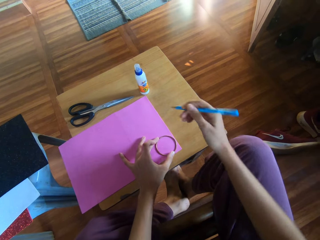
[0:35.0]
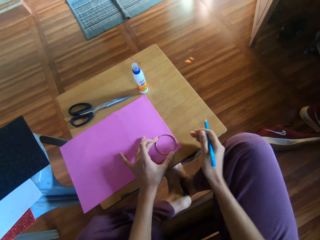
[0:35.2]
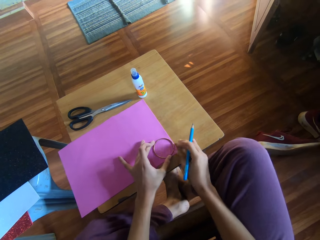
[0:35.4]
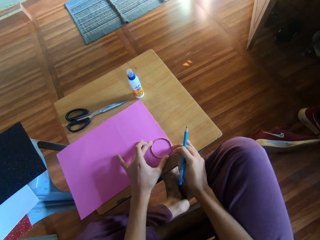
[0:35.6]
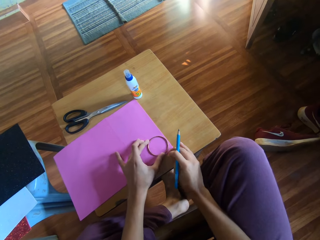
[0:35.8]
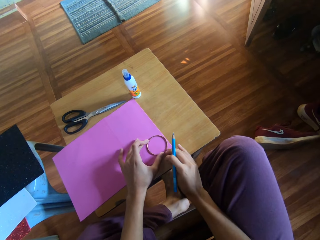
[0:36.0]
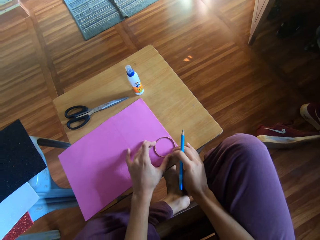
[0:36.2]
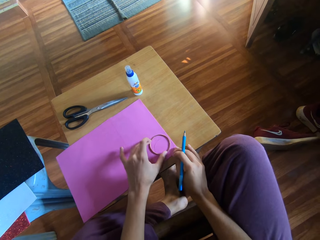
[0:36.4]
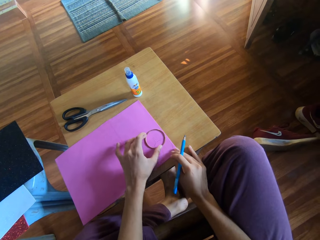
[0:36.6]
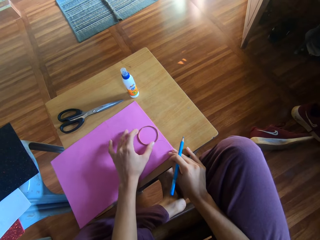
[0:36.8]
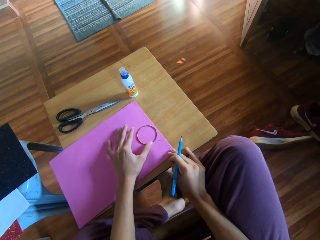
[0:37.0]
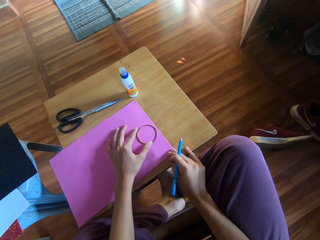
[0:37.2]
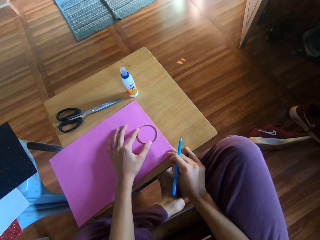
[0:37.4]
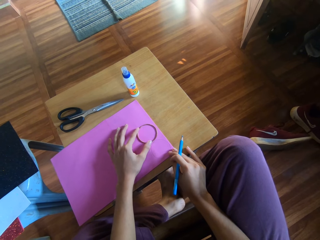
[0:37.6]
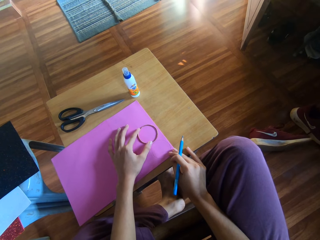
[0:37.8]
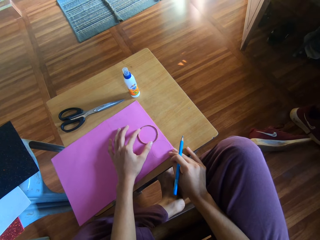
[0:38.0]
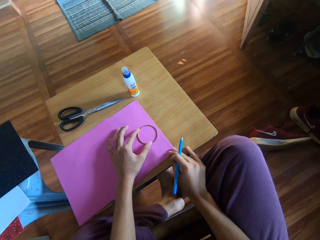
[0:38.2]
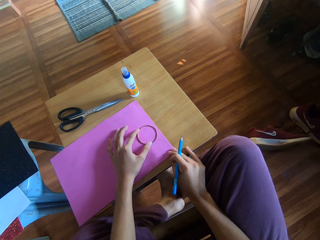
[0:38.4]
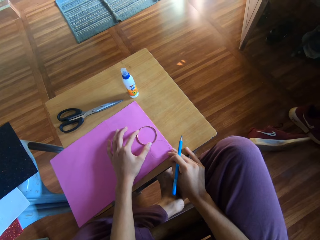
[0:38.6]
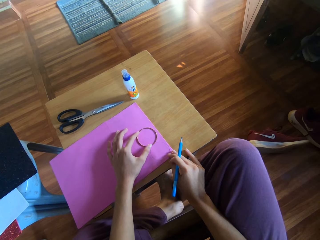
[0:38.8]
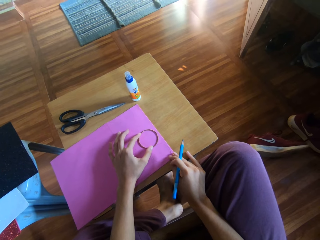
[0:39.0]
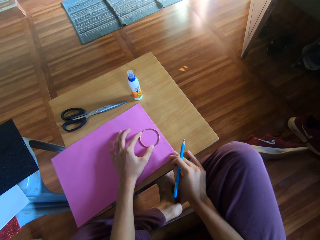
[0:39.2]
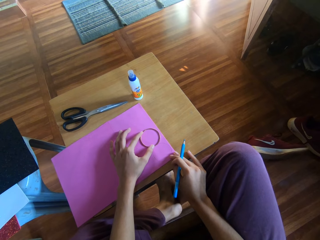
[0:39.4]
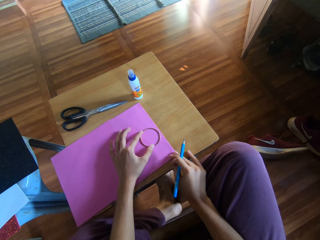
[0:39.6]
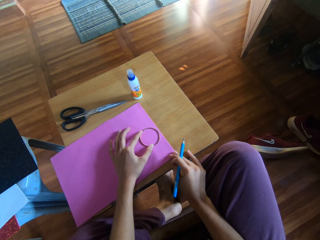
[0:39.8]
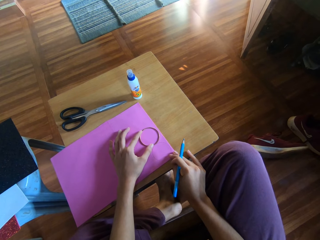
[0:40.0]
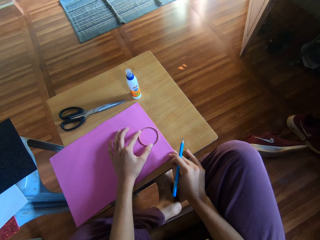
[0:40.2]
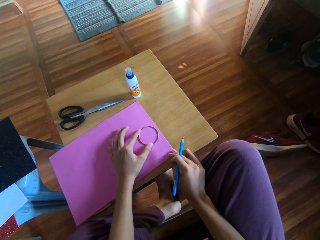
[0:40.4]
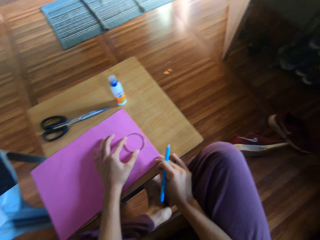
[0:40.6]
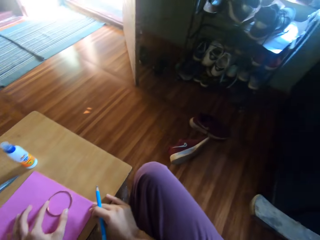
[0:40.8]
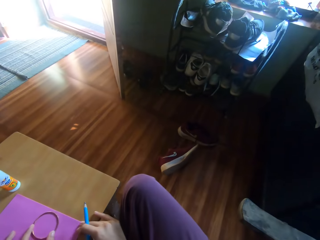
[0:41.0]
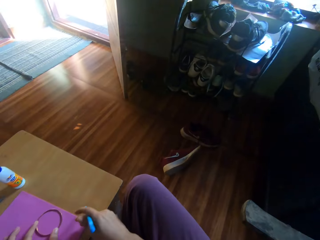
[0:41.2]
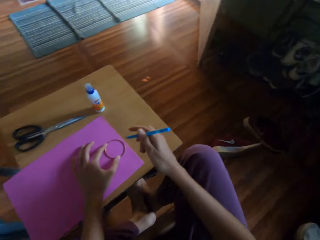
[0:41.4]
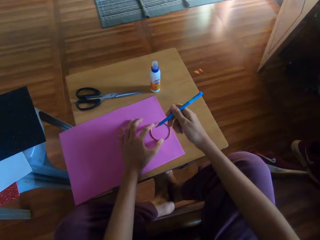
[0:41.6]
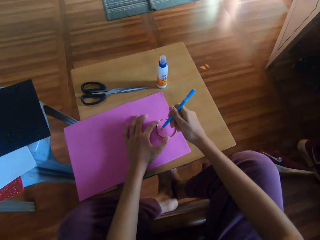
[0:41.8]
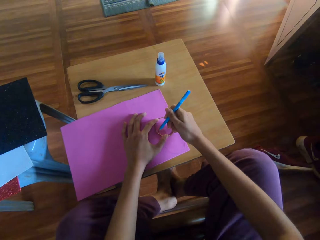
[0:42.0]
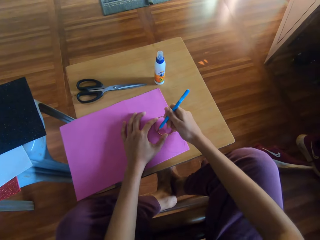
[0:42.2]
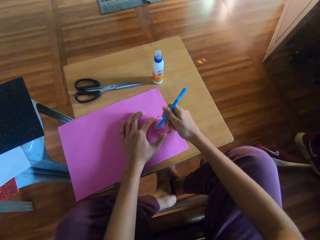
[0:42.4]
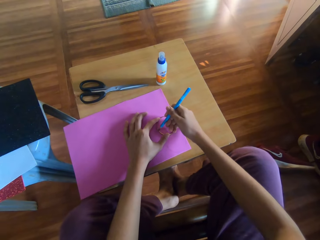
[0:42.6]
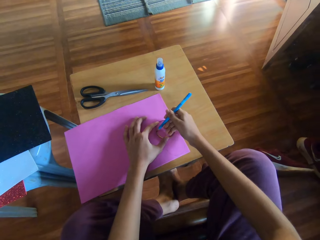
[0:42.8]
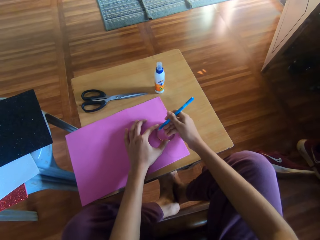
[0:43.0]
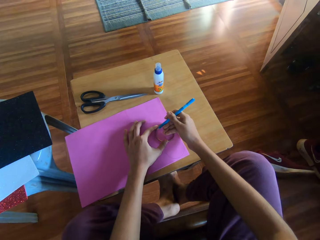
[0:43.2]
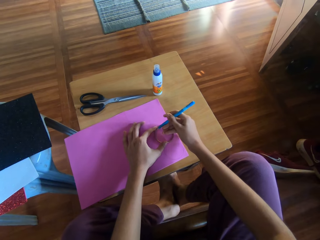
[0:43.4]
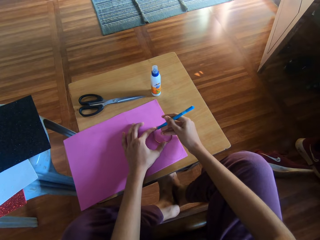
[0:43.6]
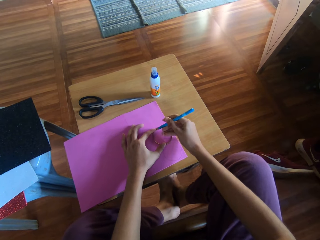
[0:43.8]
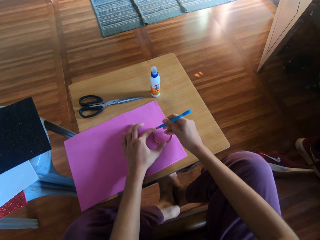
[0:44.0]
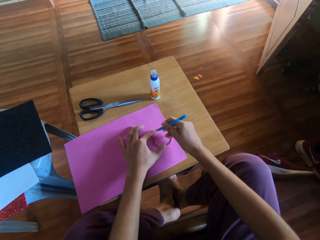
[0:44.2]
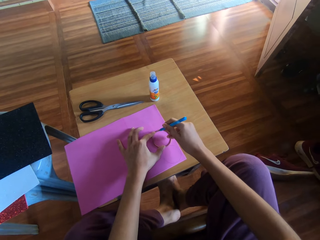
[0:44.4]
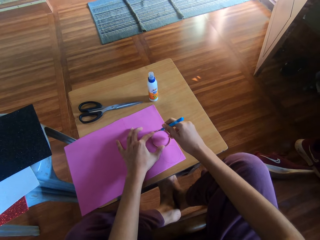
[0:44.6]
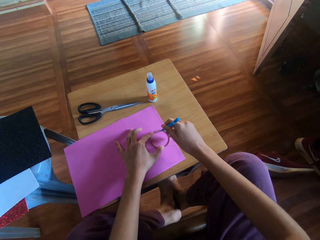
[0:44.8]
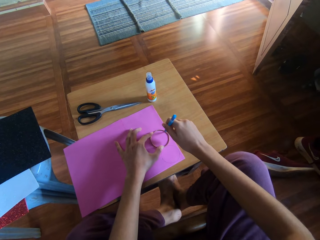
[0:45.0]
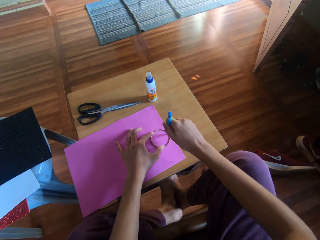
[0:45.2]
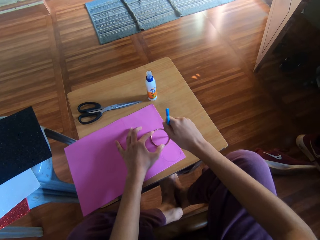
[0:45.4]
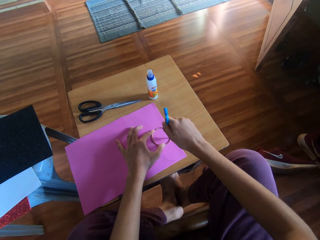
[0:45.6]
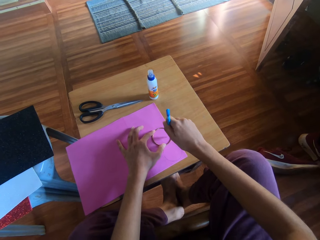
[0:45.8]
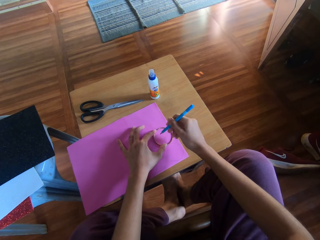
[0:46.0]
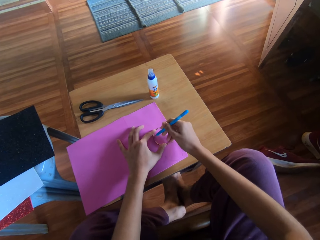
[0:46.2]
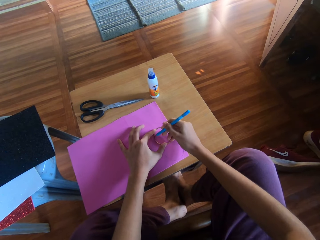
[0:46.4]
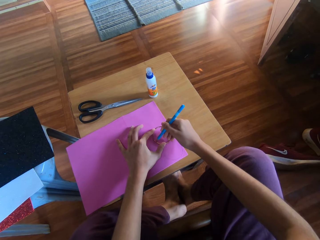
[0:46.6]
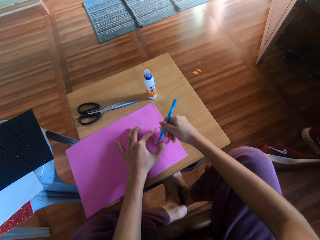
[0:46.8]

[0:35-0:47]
The camera wearer moves the brass ring to another part of the craft paper with his left hand. He places the brass ring on the flash bright shining card paper. He draws a circle on the craft paper with the pencil and ring.

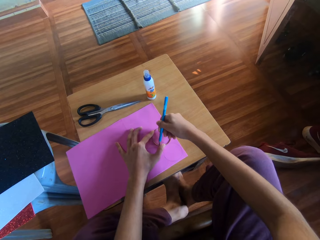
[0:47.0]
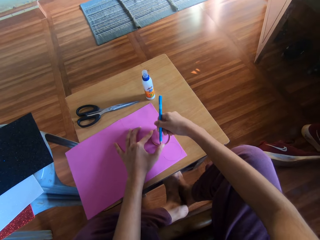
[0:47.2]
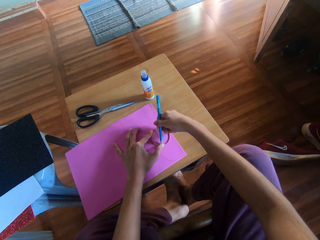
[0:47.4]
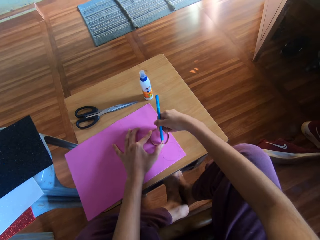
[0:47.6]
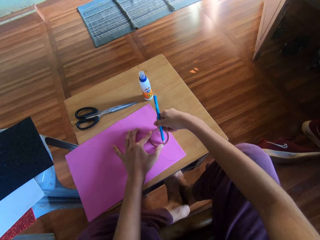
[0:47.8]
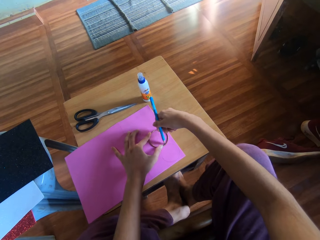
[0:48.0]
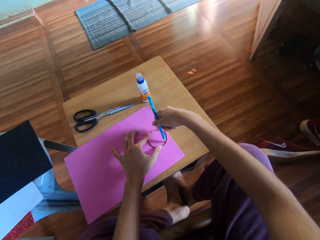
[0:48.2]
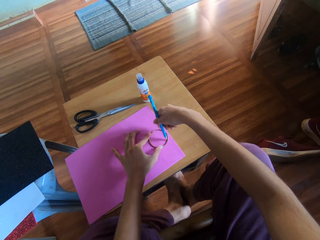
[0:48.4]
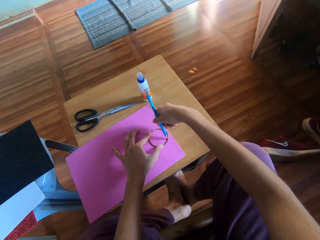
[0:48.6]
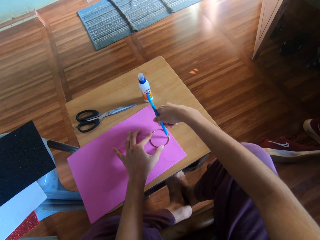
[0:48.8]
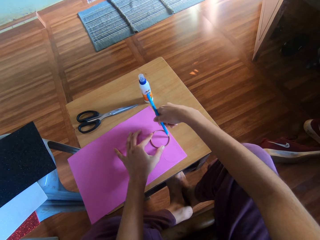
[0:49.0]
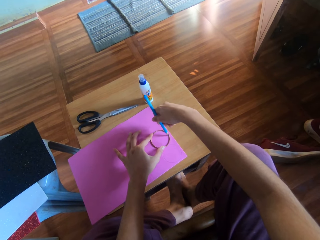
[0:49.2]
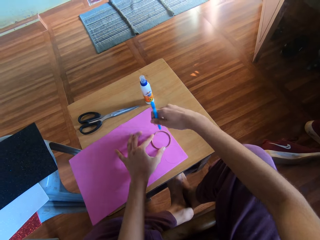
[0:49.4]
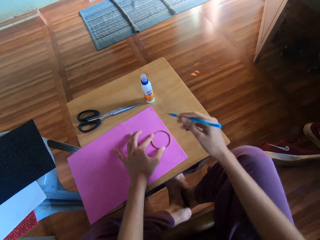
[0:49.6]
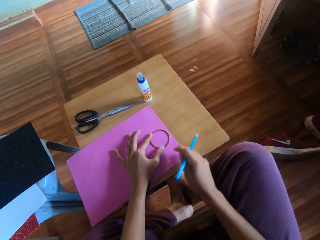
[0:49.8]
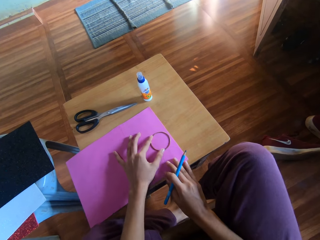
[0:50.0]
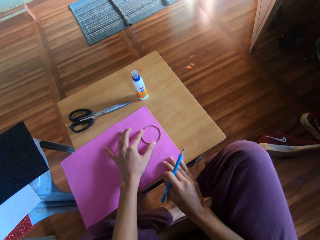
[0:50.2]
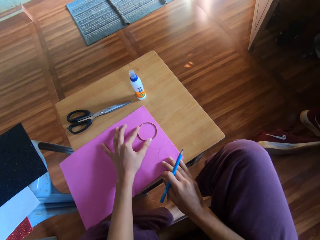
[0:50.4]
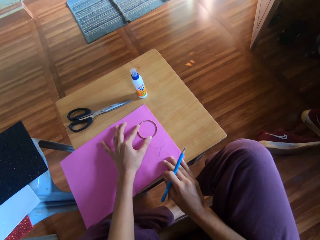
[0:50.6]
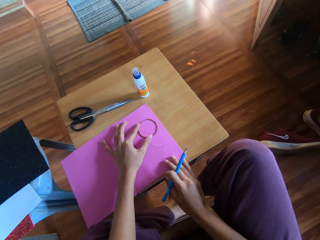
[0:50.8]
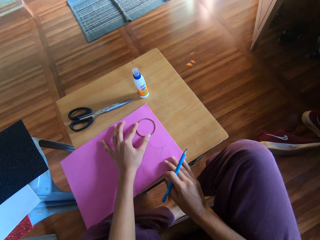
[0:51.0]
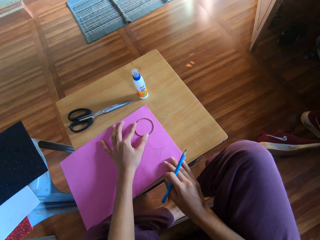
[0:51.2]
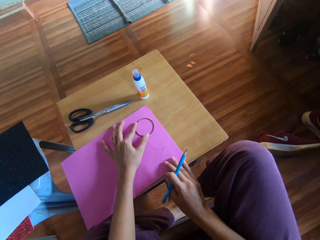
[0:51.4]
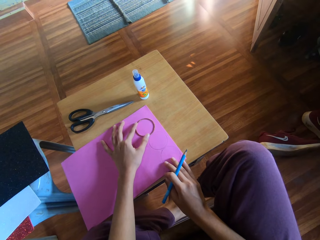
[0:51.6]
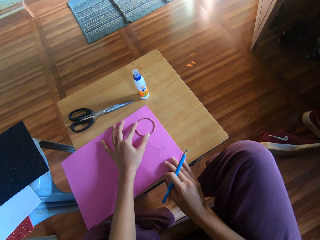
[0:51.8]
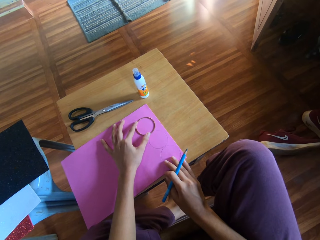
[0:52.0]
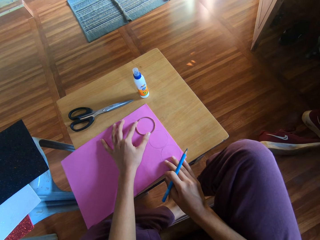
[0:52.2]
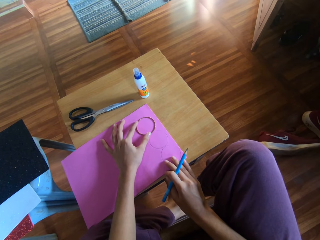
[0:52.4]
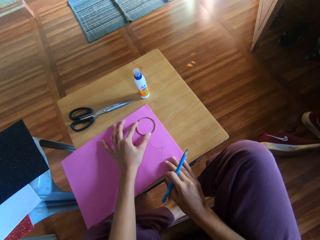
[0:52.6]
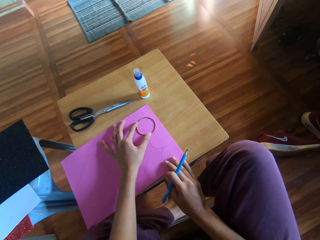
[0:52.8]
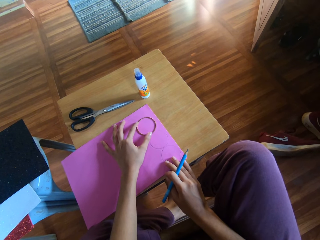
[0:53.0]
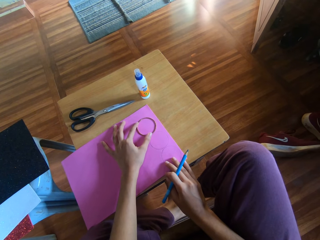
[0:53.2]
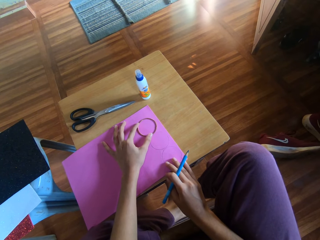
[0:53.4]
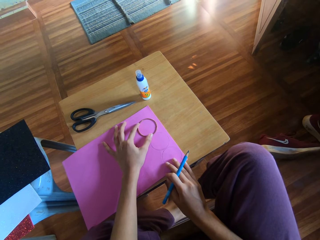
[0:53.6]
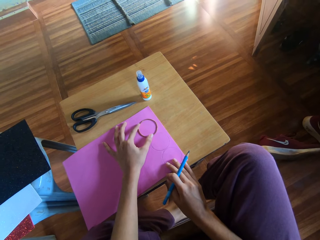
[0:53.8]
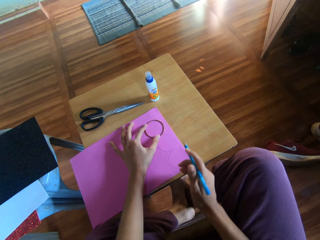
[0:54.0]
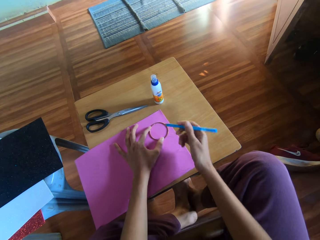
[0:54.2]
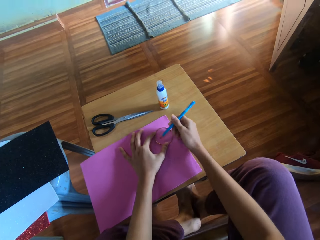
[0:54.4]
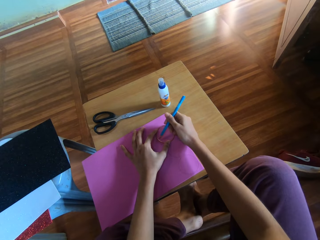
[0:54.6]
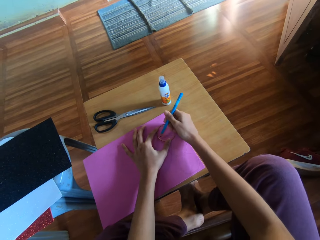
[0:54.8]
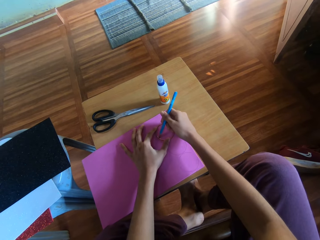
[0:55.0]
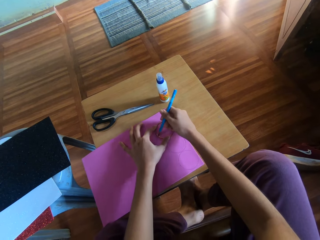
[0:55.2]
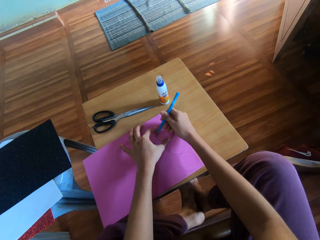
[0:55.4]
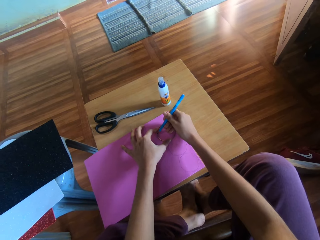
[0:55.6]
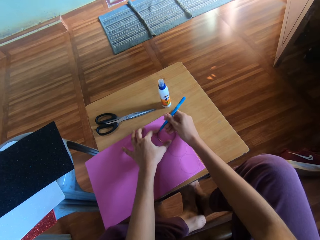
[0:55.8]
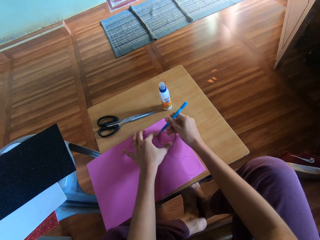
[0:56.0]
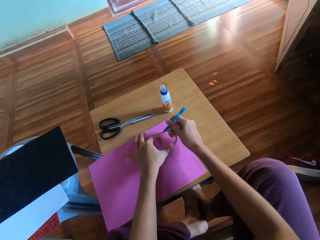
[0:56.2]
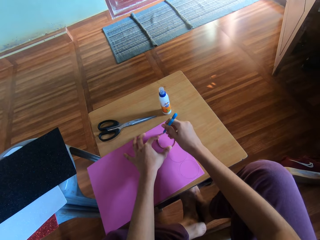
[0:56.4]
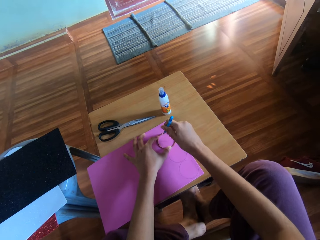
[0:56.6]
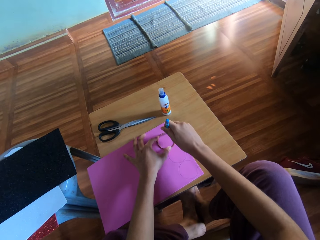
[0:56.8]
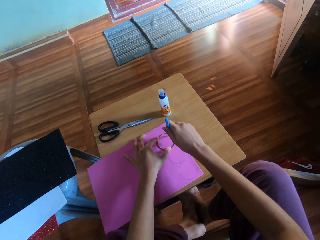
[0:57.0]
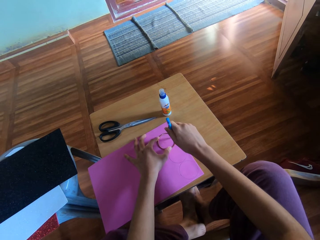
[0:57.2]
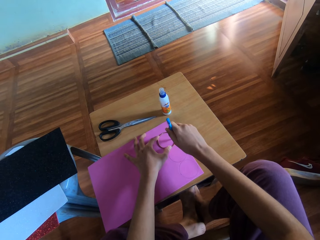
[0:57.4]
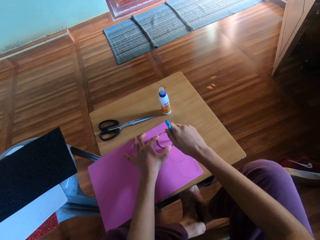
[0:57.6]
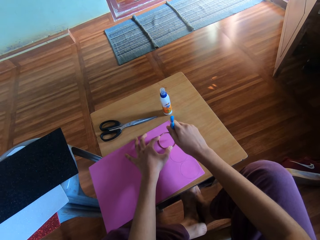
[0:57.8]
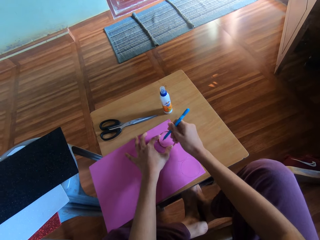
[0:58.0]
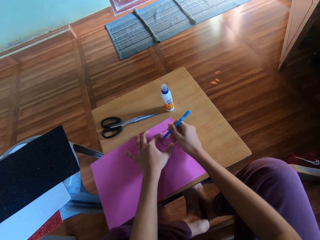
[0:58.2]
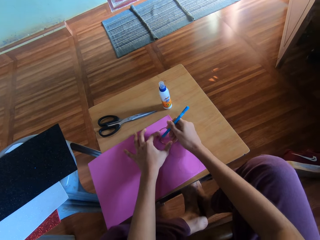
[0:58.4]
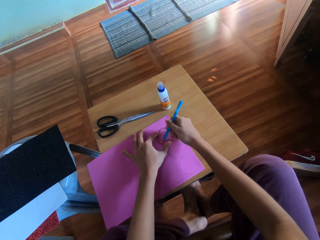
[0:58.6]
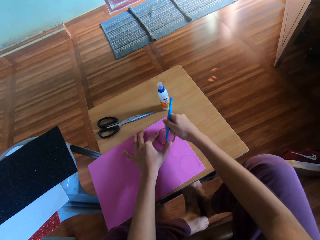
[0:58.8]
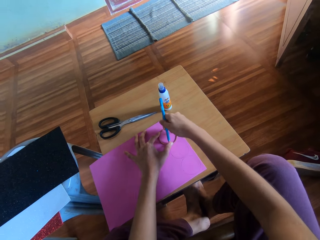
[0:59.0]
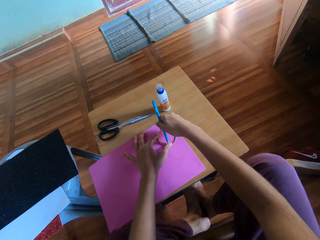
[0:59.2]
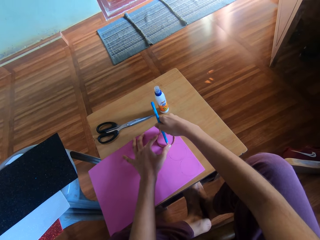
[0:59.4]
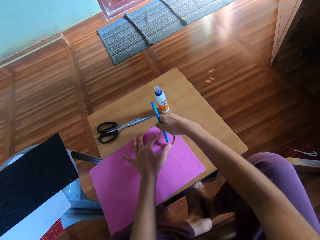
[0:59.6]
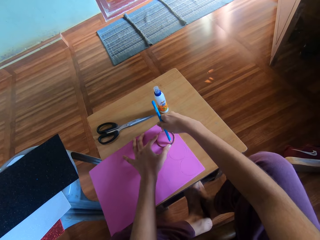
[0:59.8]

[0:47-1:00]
The camera wearer moves the brass ring to another part of the craft paper with his left hand. He places the brass ring on the flash bright shining card paper. He draws a circle on the craft paper with the pencil and ring.
